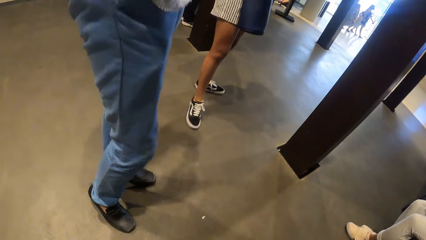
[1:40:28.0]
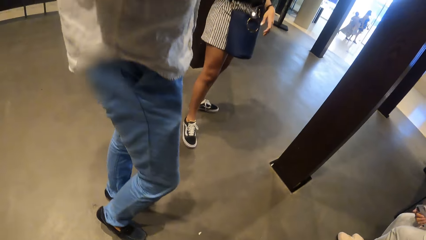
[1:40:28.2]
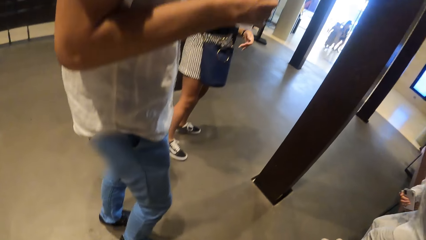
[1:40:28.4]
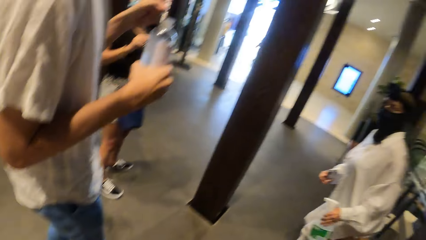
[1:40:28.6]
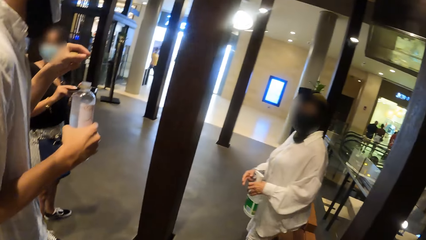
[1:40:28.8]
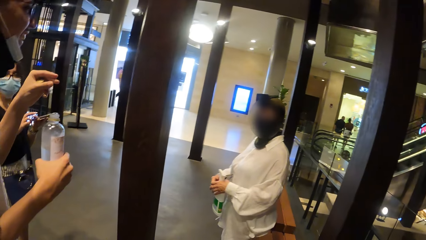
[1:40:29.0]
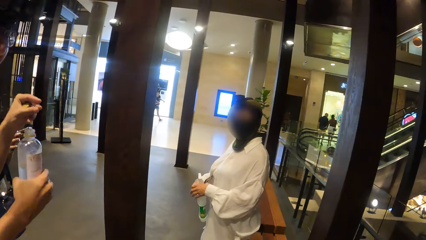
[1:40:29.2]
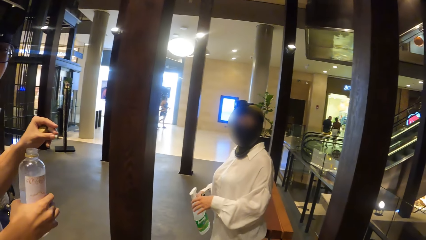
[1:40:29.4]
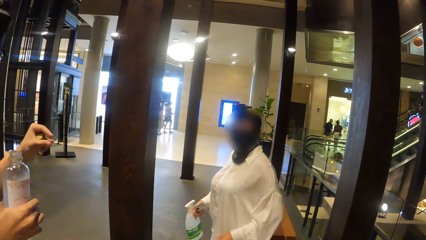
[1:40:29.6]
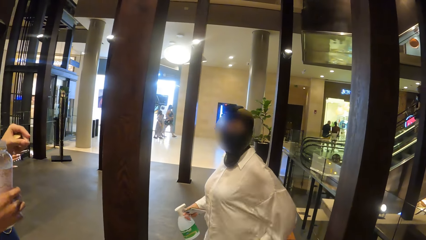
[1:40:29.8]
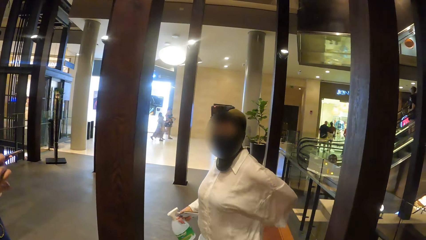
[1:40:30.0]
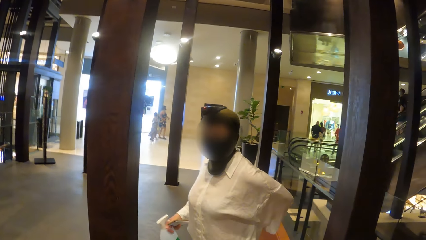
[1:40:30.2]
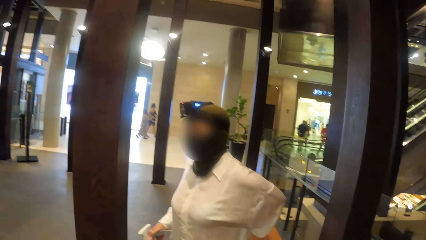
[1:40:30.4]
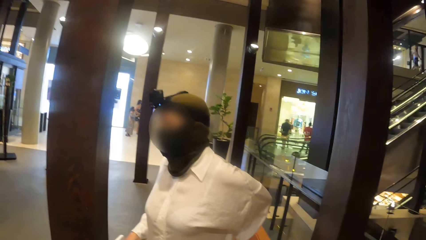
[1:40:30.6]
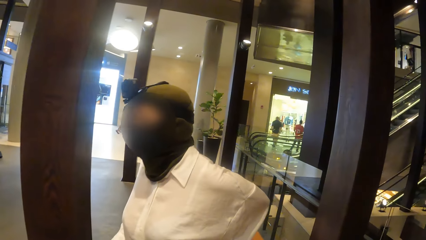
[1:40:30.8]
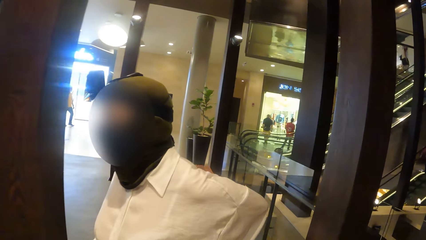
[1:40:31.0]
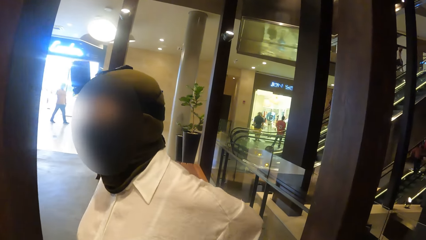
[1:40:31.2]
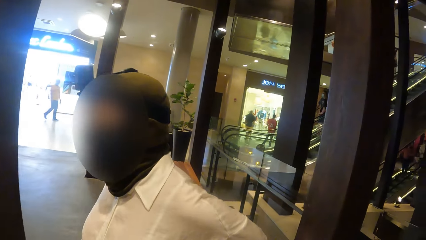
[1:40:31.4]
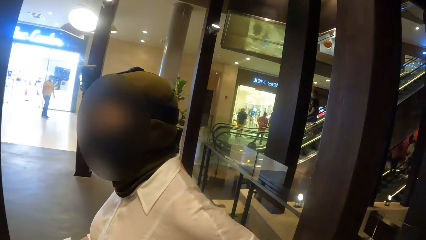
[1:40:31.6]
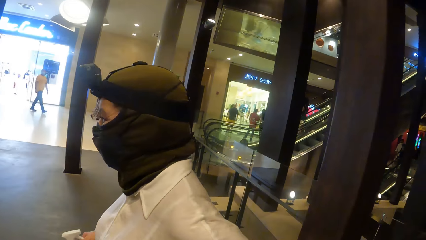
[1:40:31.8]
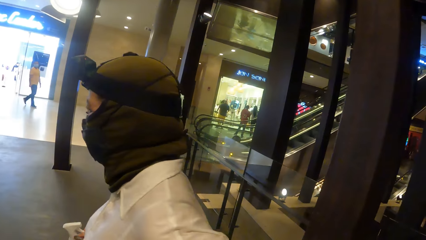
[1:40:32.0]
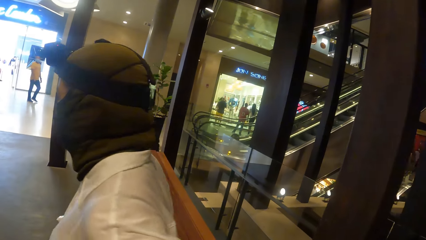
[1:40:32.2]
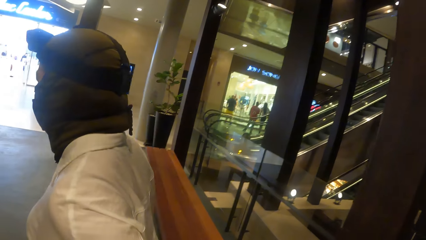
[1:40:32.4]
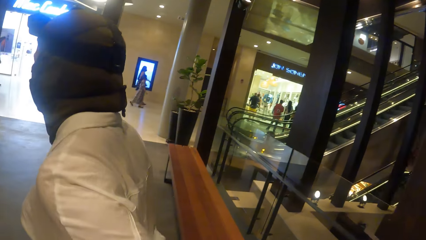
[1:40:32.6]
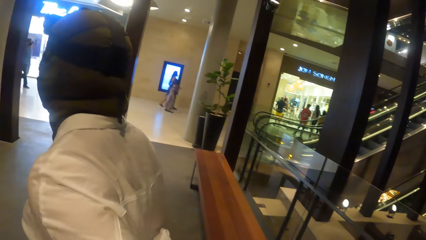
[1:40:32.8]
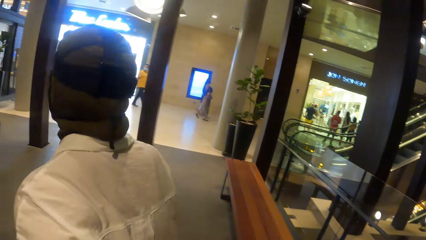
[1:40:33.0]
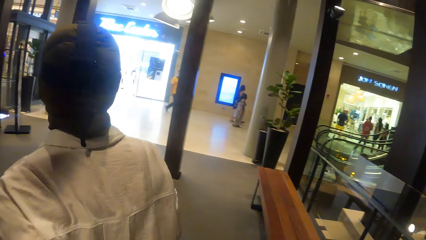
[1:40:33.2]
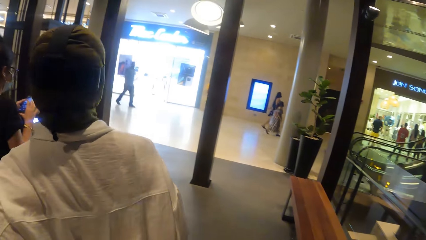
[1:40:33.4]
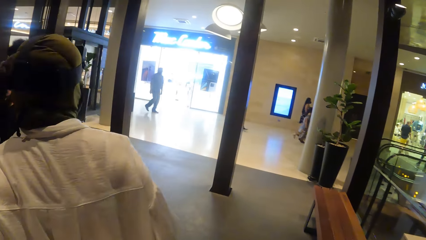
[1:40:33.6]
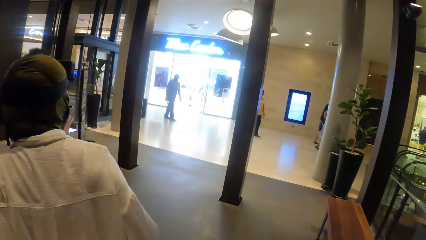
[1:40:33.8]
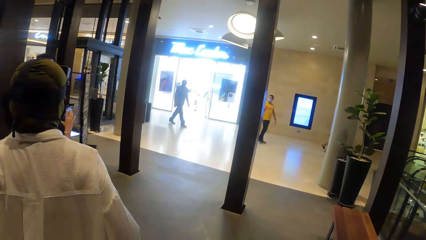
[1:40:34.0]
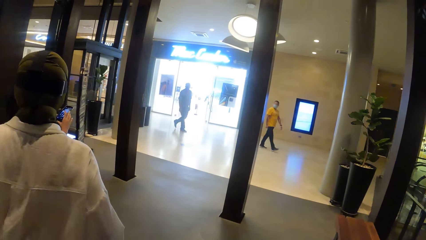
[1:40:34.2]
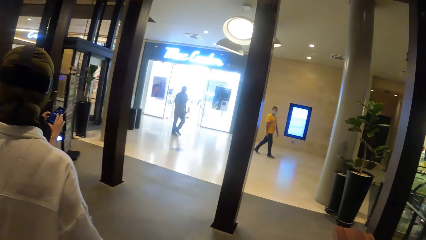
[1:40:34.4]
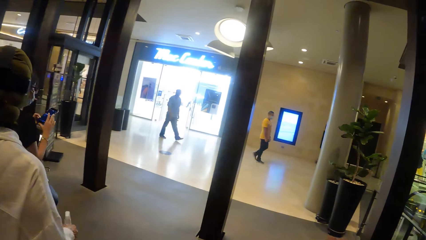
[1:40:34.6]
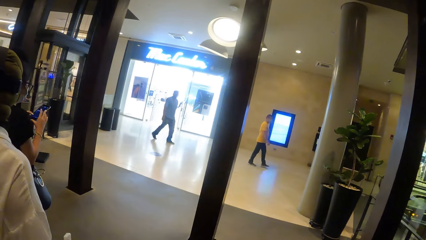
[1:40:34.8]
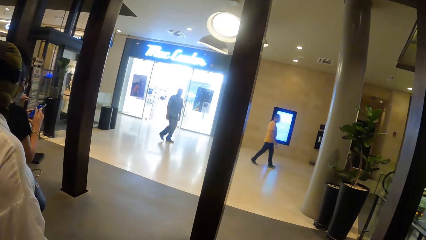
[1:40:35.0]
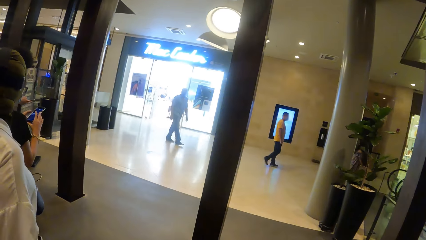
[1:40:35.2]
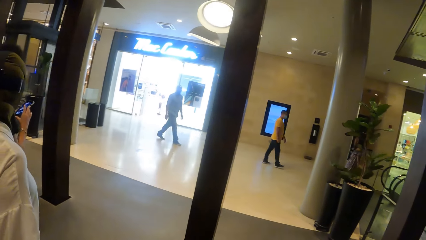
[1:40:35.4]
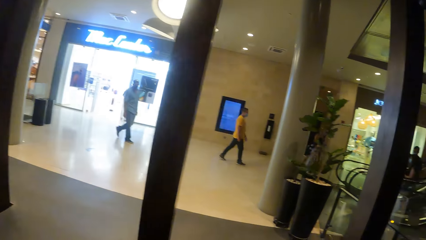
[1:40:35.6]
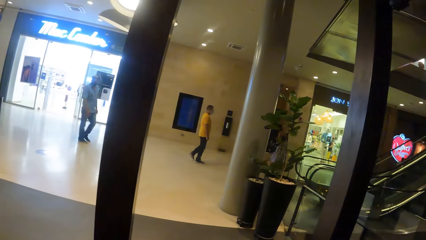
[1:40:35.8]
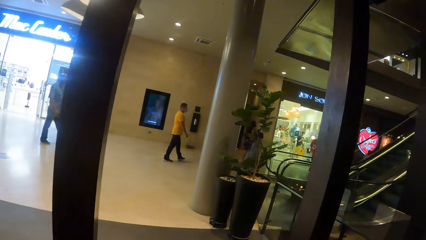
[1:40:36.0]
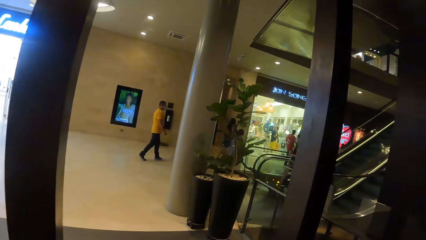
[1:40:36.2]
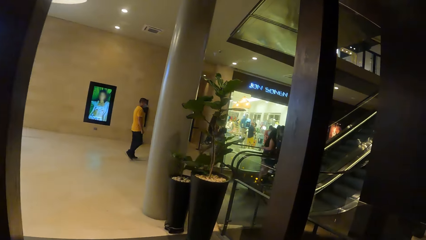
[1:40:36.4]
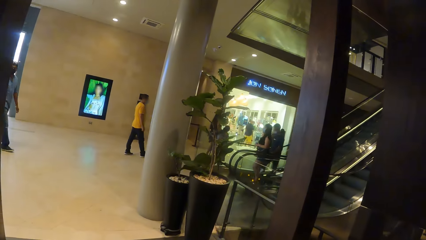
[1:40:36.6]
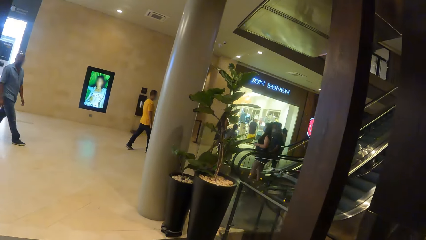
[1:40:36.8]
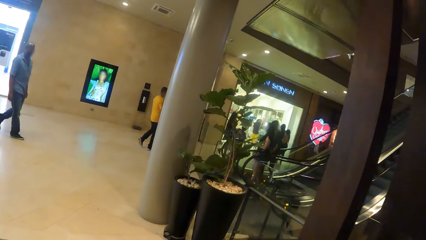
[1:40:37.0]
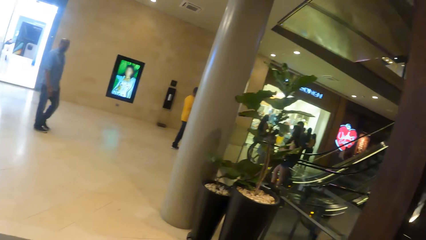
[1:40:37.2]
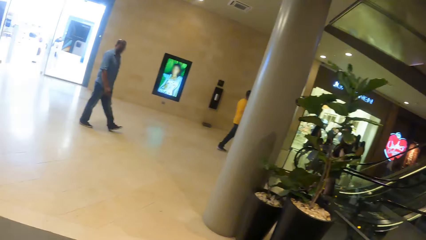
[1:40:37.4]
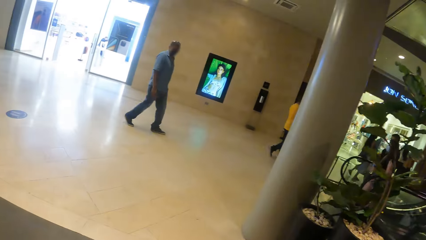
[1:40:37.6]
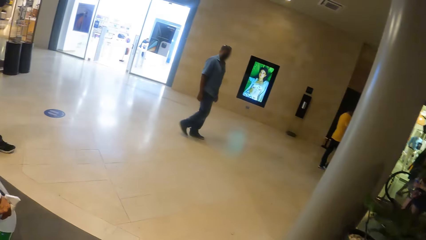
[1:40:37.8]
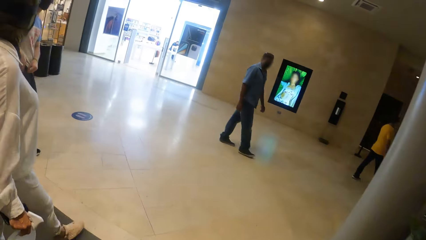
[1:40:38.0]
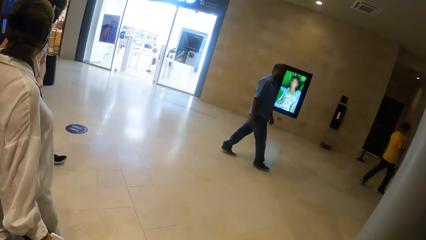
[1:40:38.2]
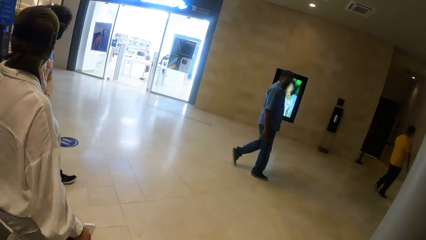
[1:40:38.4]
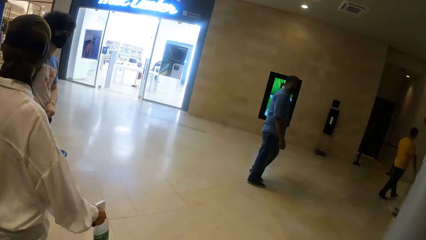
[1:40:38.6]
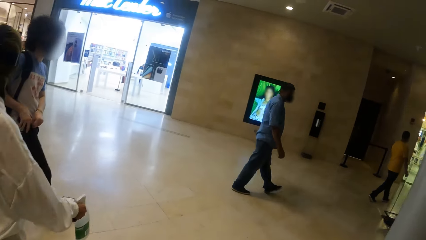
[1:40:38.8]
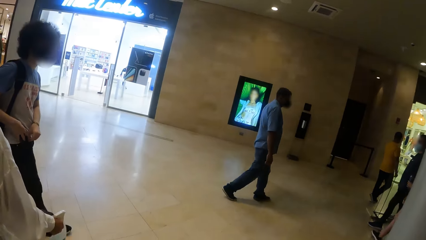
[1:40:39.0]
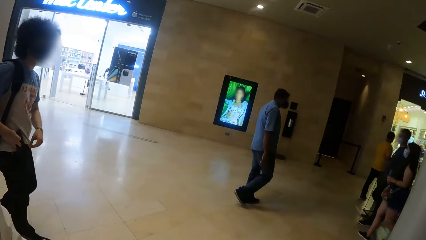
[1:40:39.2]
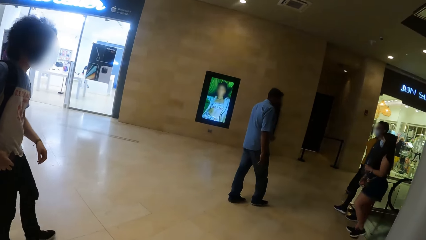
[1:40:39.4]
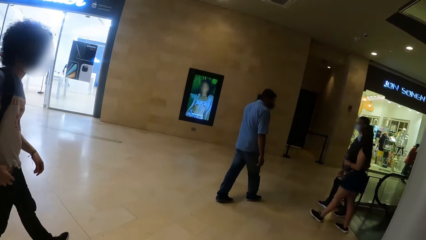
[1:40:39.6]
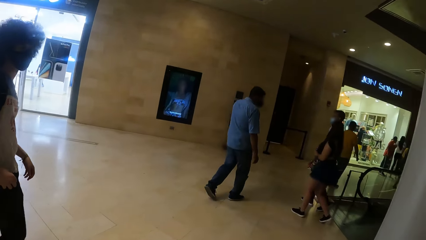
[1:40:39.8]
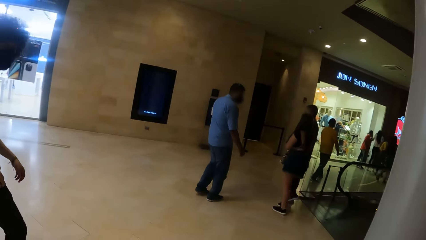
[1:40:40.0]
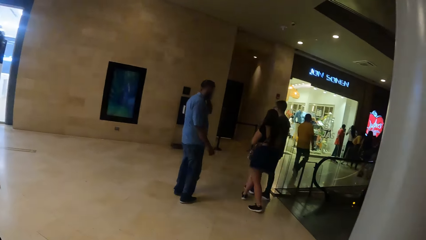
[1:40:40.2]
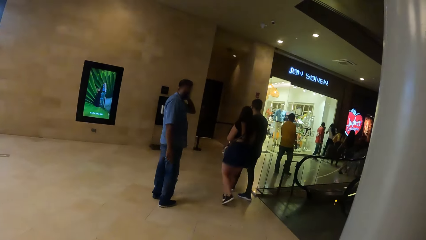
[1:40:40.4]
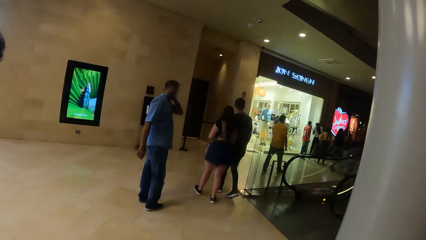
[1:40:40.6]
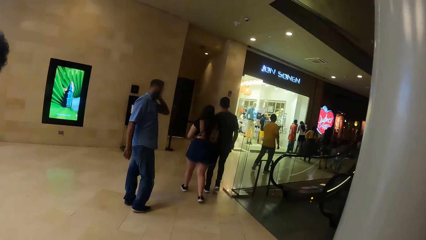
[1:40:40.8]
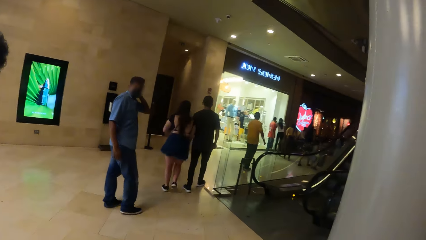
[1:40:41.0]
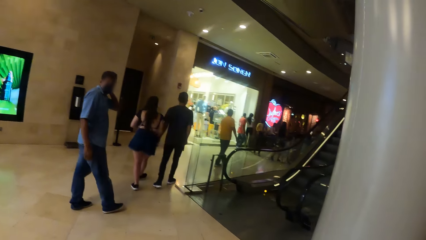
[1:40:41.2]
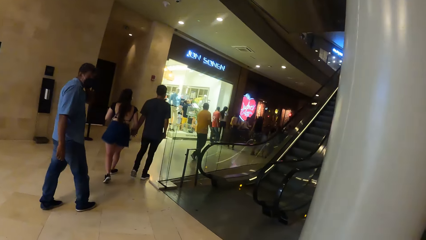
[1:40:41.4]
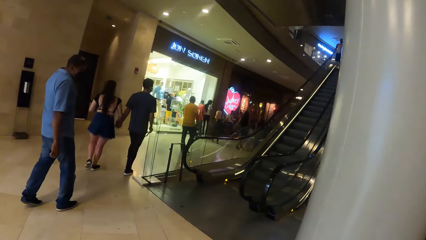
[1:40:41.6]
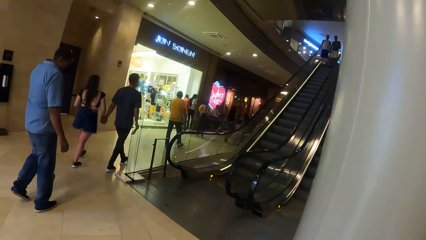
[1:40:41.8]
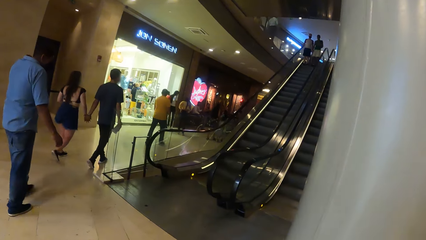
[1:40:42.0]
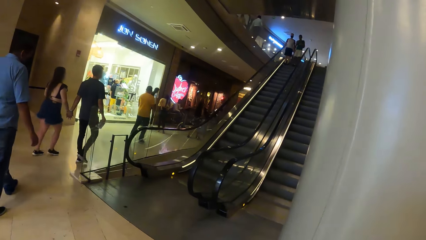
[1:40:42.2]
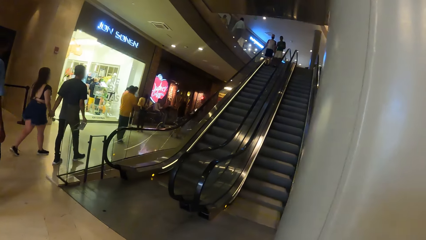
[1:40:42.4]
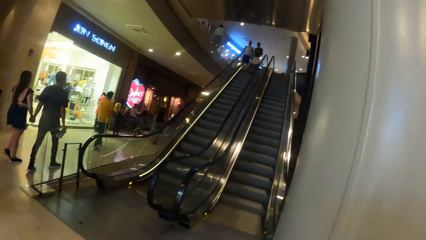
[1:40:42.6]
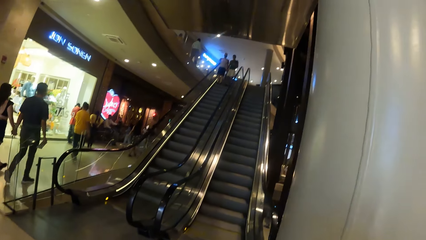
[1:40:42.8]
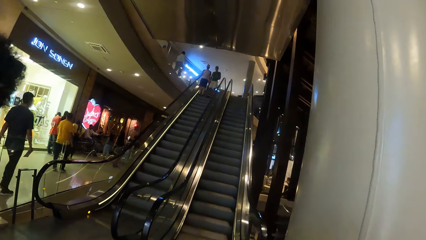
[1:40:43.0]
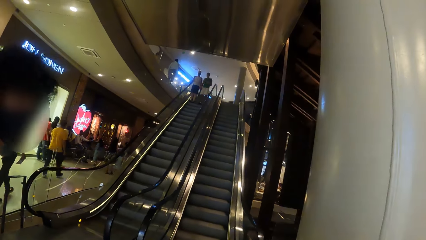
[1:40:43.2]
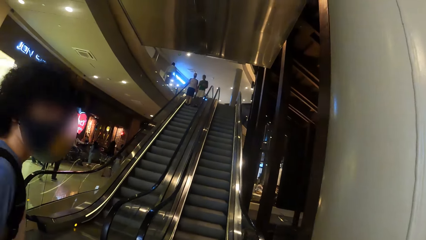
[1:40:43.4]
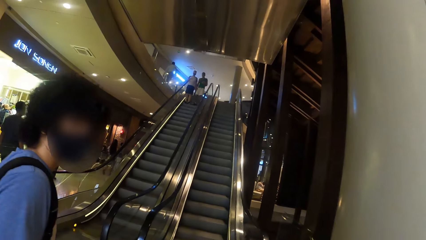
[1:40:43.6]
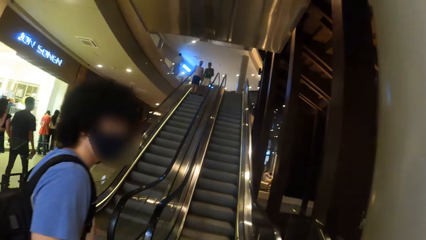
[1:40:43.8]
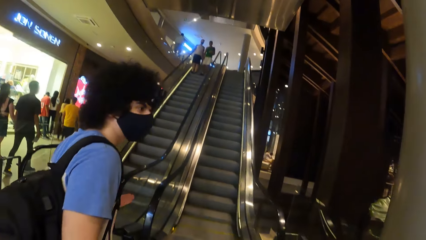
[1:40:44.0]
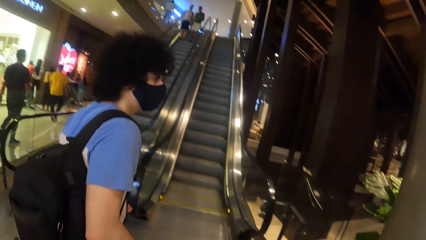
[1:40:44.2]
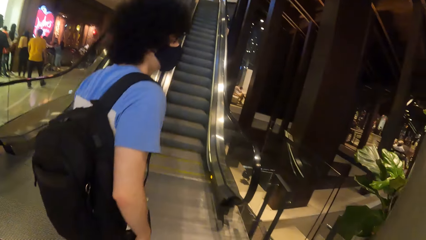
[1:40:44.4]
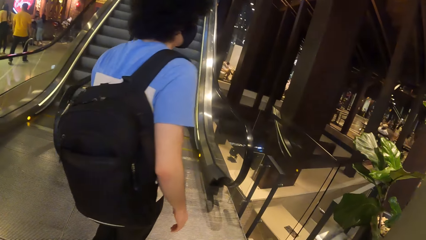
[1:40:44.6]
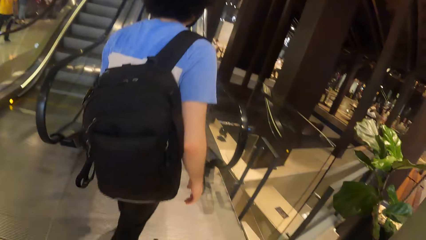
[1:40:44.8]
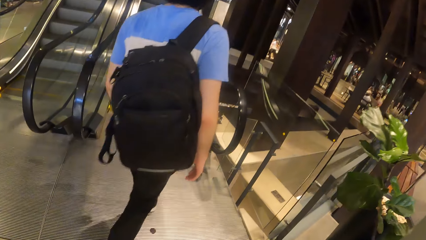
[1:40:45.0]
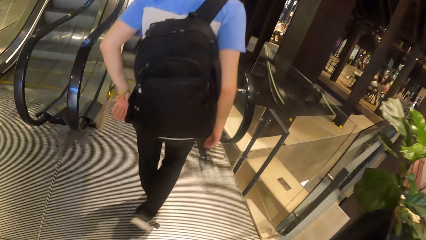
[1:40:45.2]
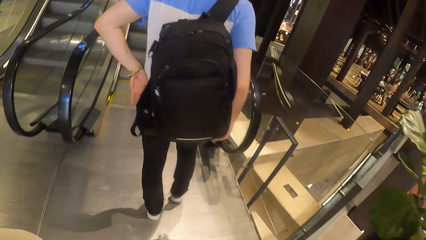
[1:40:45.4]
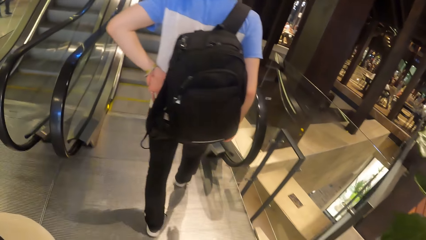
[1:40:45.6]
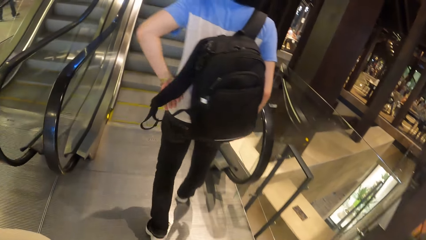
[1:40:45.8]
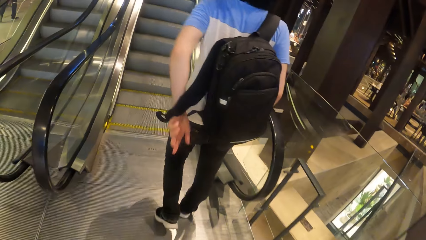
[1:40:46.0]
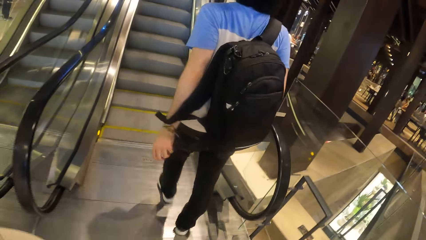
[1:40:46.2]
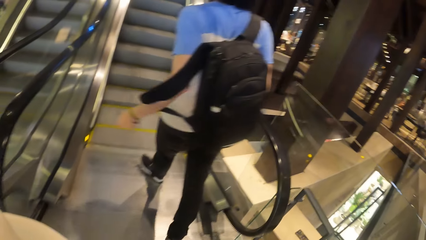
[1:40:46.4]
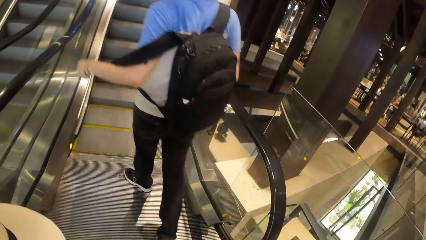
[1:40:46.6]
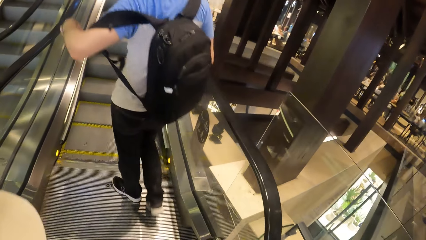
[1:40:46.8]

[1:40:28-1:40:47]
A woman stands up from a chair. She passes a spray bottle from her left hand to her right hand. The woman walks around. The camera wearer walks towards an escalator with the woman and another woman. The other woman operates a phone with her left hand. A man puts a phone into his pocket with his right hand. The man walks around. He wears the second handle of a backpack with his left hand.
